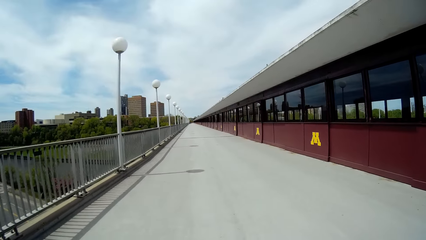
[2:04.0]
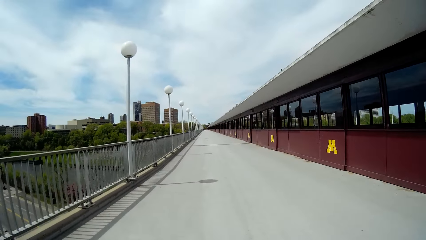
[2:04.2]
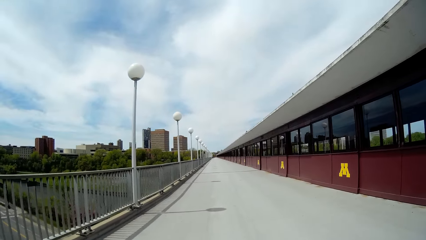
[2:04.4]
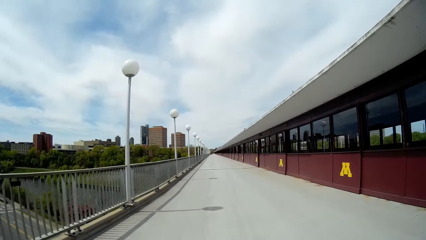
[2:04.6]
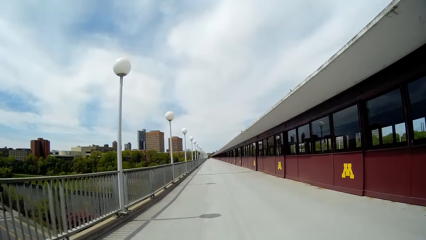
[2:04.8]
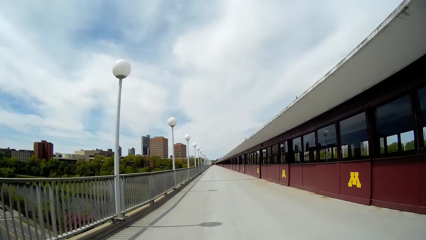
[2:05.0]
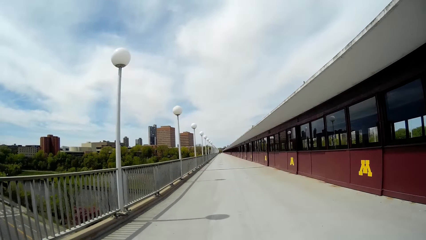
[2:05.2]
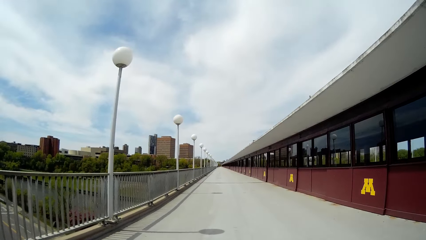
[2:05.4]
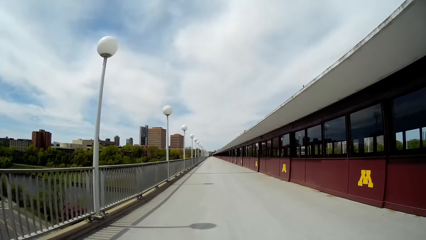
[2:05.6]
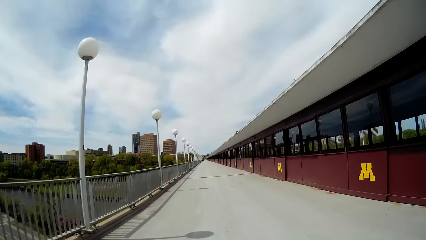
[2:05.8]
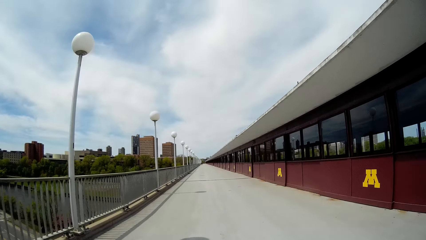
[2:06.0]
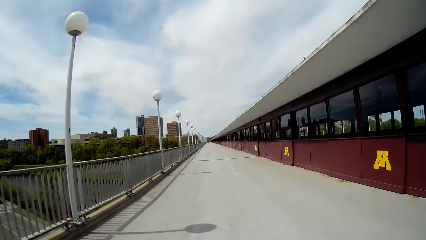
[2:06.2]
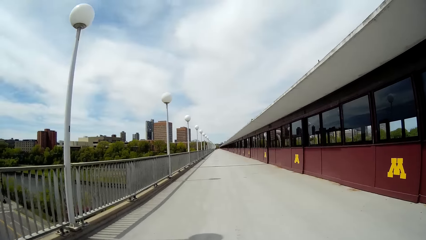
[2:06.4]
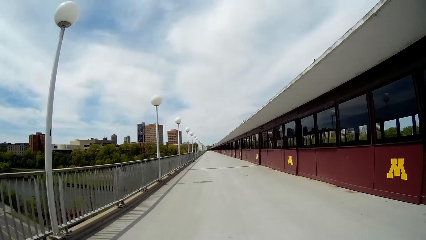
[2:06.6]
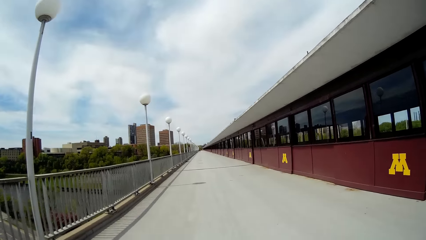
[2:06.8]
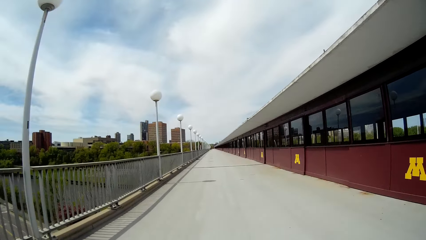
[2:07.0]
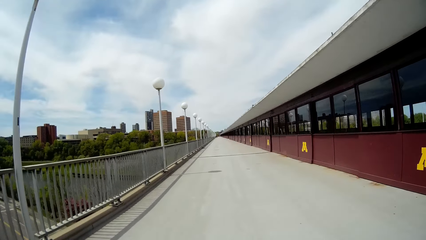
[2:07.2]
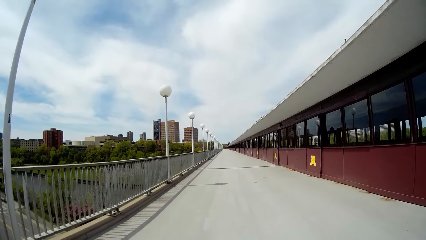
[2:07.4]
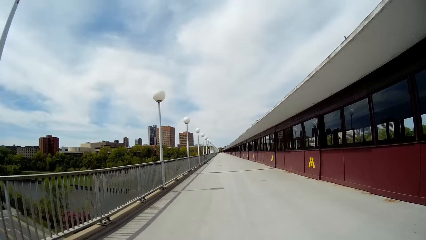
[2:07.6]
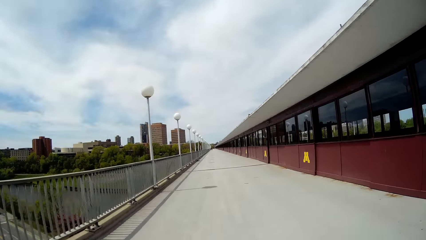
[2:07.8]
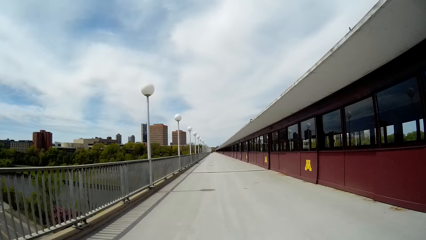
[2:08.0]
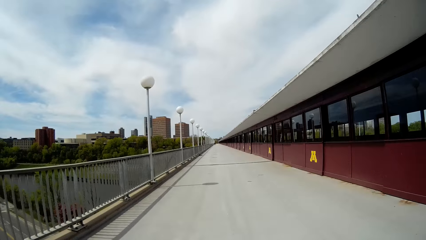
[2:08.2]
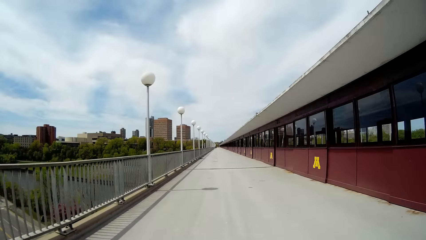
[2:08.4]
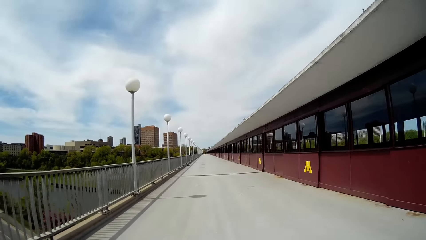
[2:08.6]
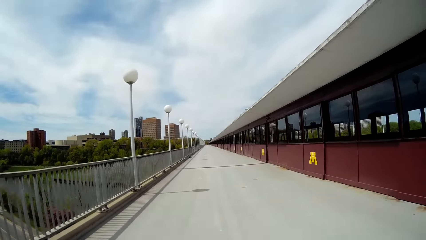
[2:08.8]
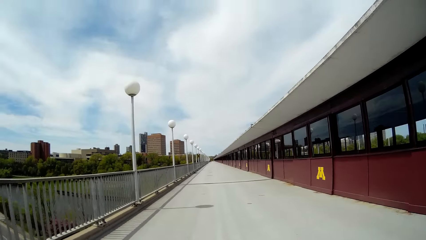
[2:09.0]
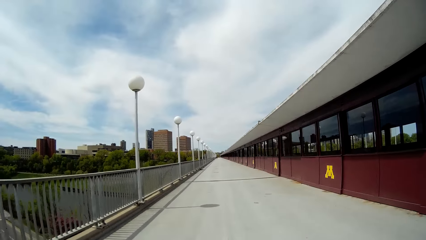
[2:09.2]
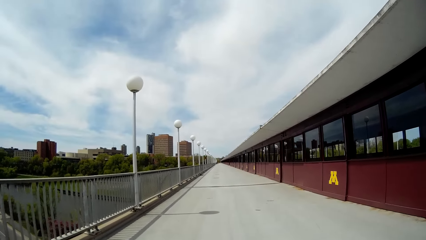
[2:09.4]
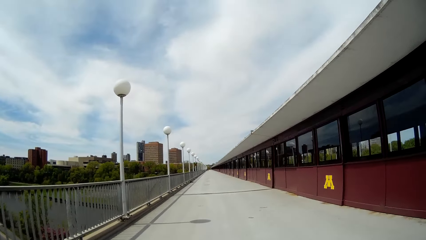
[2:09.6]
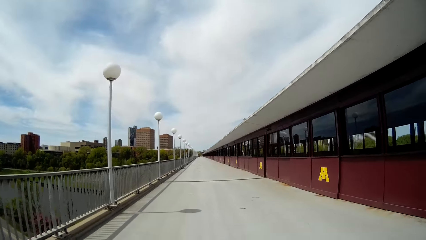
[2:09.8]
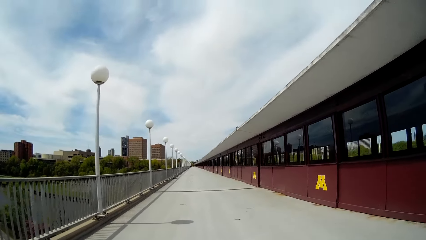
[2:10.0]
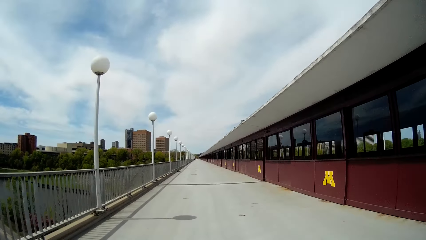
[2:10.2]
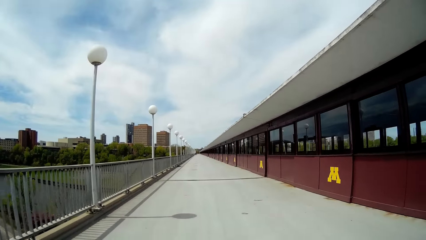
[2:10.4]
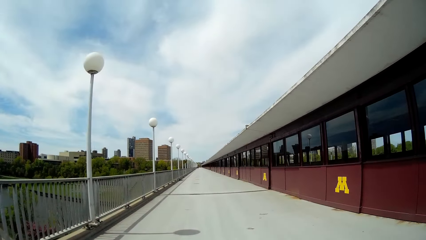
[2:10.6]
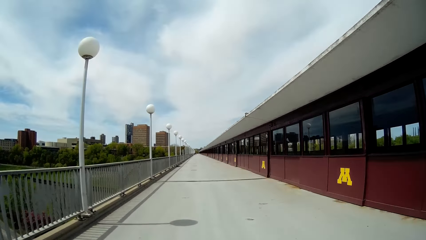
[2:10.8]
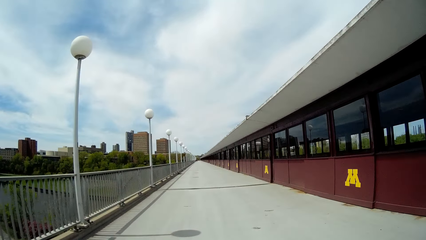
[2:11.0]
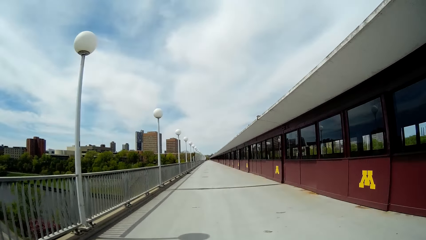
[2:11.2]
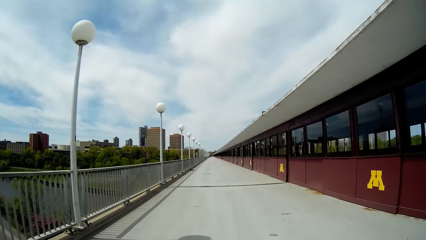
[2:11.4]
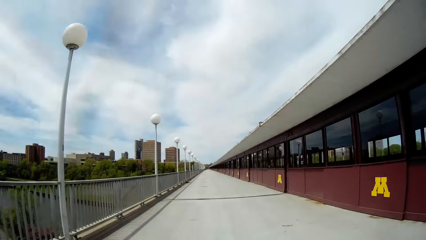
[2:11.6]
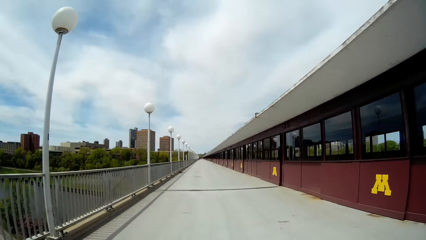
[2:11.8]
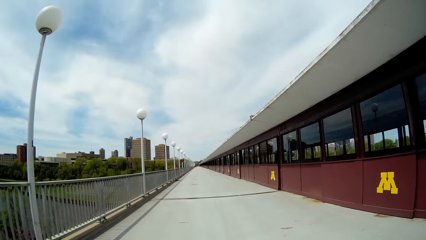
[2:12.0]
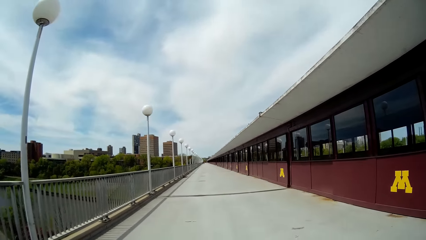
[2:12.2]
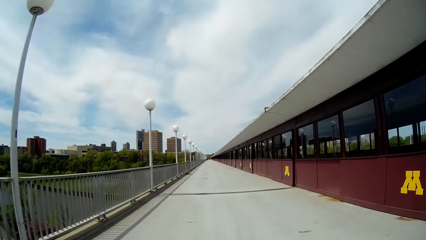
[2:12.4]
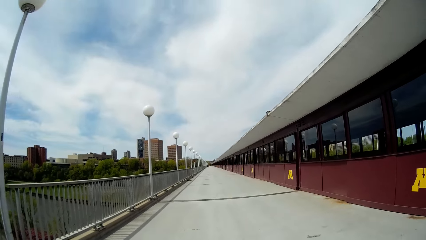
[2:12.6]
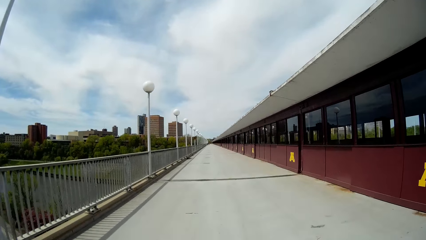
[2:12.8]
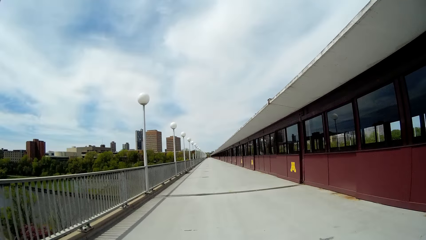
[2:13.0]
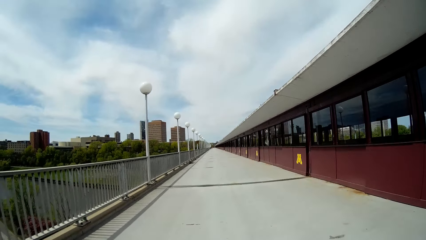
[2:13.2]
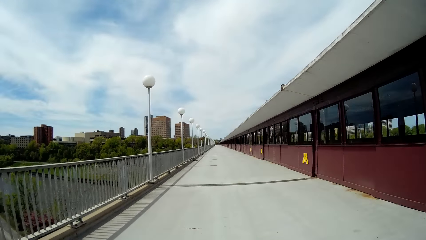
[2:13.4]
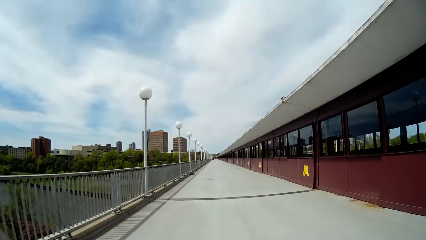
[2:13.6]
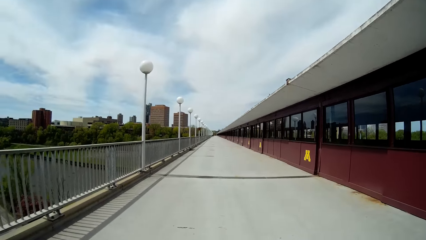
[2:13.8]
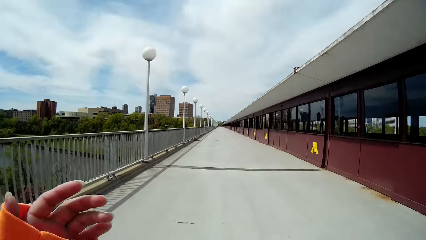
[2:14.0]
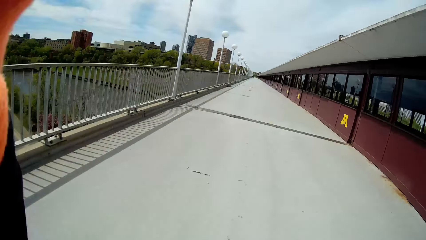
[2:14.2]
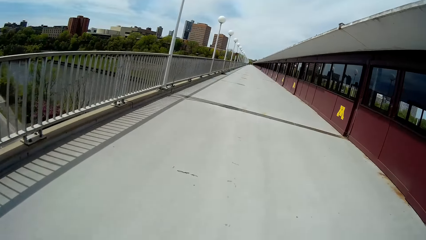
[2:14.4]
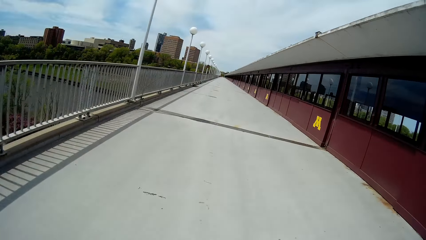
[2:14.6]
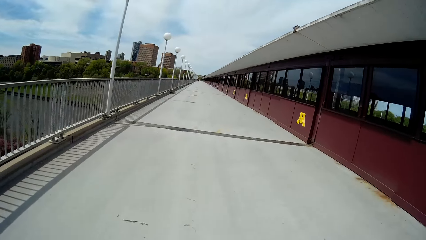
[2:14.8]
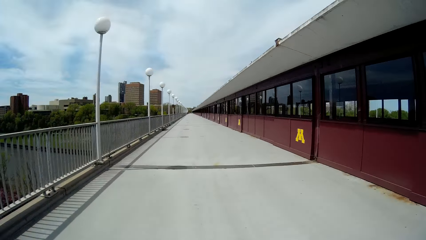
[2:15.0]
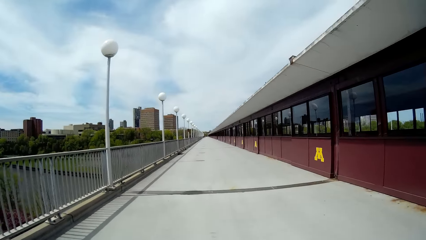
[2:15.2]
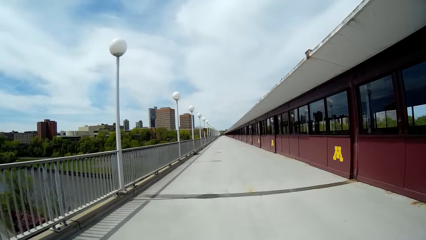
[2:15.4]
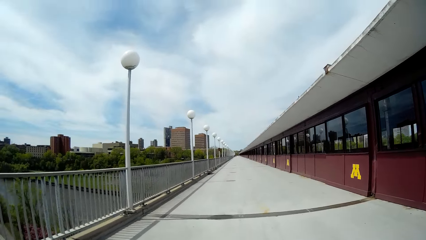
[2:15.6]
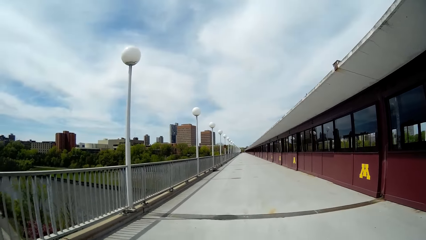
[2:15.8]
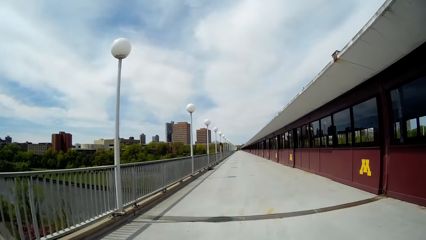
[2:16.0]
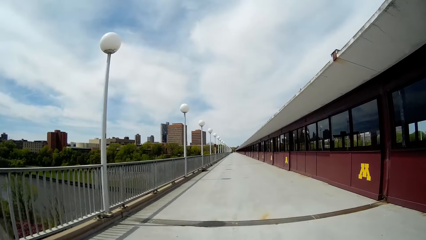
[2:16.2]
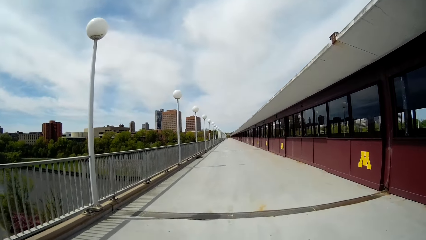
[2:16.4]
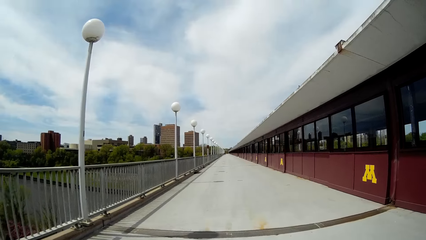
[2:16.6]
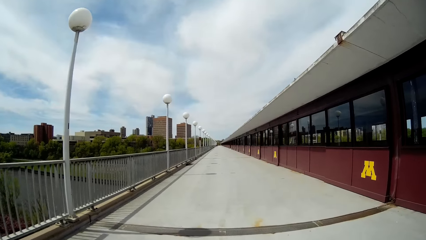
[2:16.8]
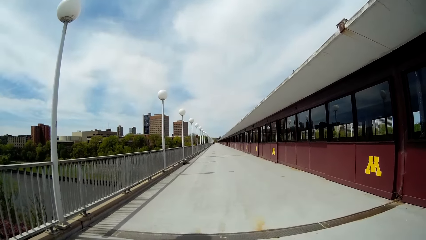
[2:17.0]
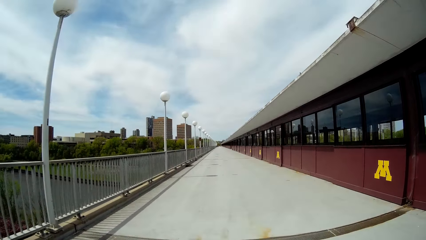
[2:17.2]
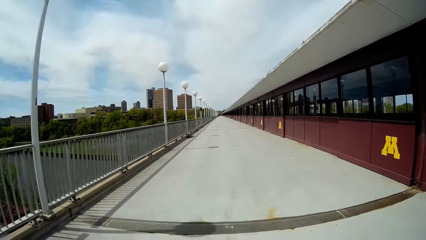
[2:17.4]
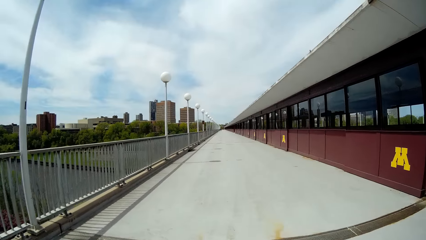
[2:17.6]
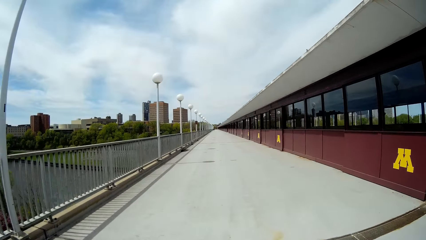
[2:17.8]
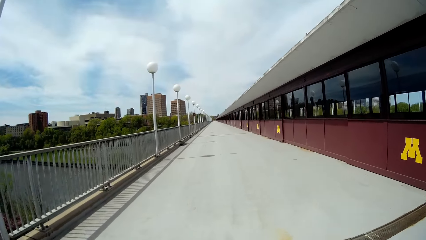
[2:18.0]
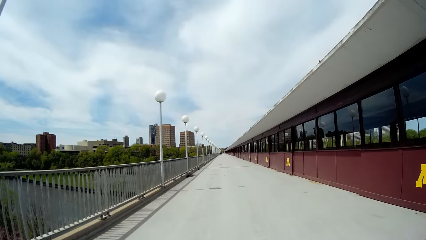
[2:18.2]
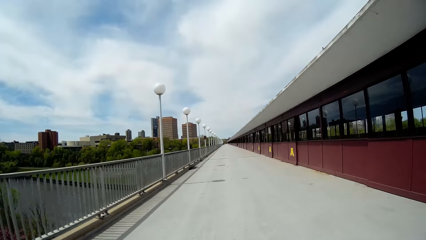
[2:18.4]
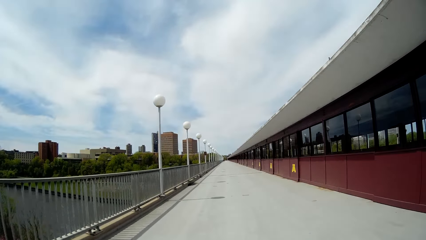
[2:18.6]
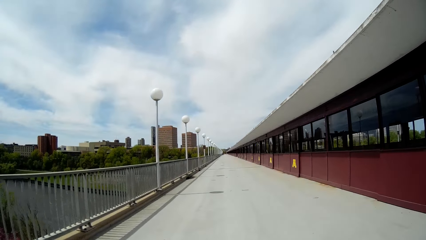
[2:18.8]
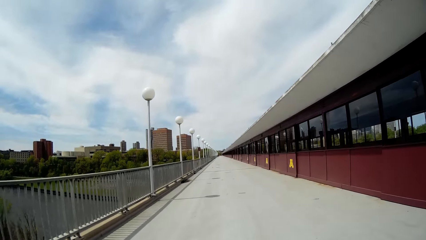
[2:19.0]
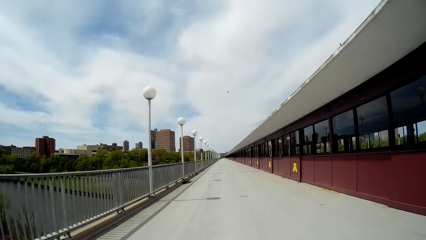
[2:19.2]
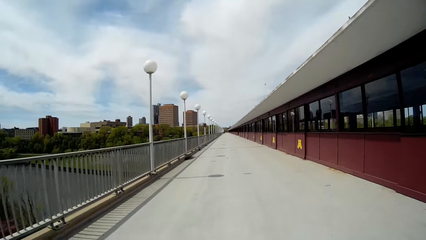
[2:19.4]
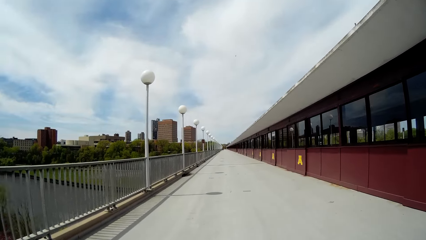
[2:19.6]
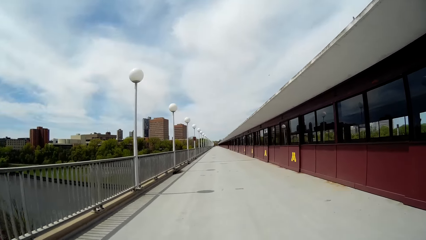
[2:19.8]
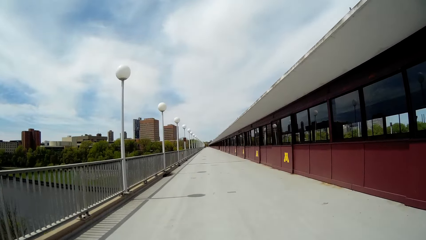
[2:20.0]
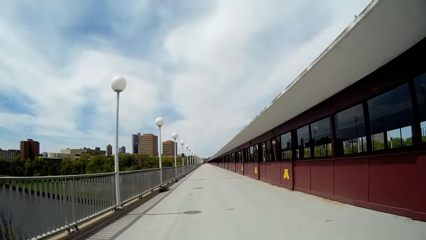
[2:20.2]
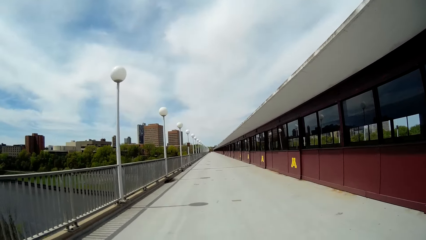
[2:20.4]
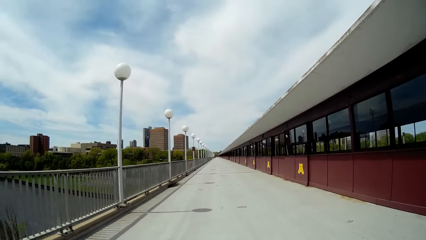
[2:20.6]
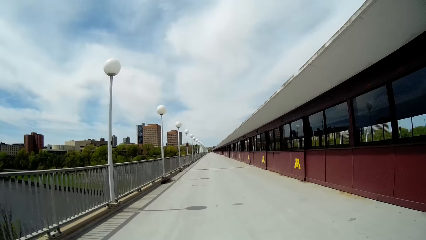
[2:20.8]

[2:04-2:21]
The camera wearer gesticulates with her left hand. She touches her face with her left hand. The woman lifts the hand. The camera wearer walks around.
